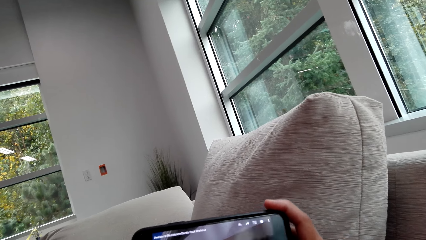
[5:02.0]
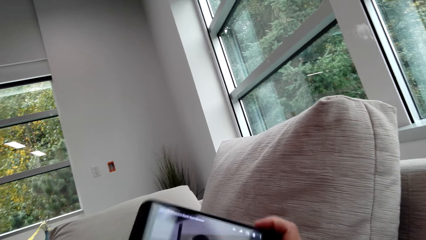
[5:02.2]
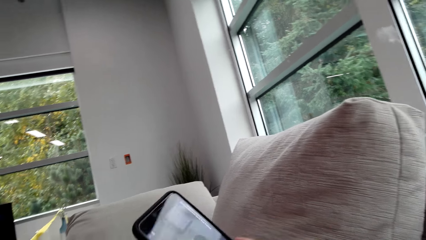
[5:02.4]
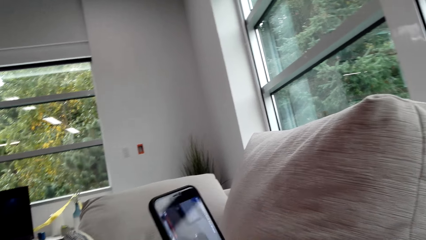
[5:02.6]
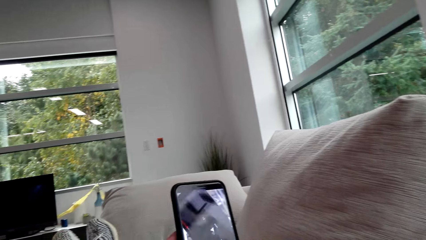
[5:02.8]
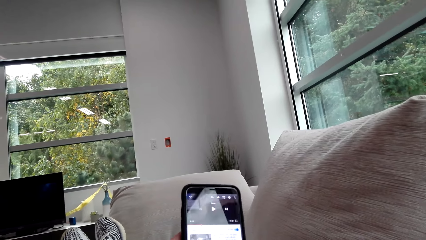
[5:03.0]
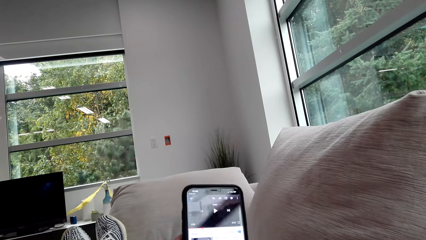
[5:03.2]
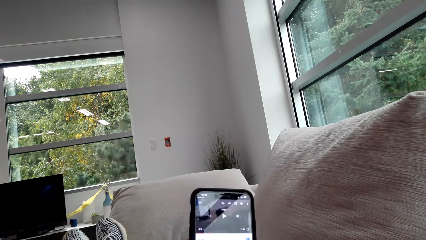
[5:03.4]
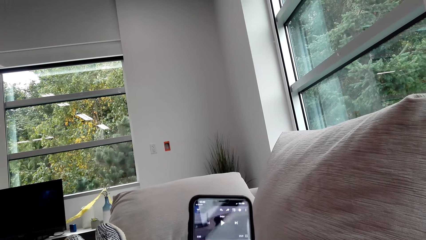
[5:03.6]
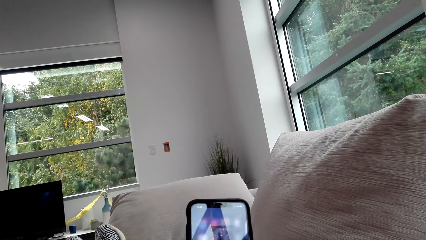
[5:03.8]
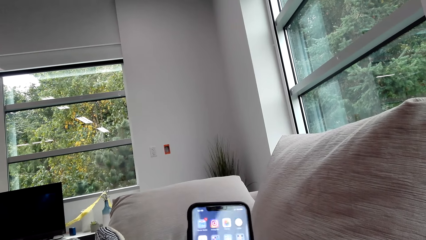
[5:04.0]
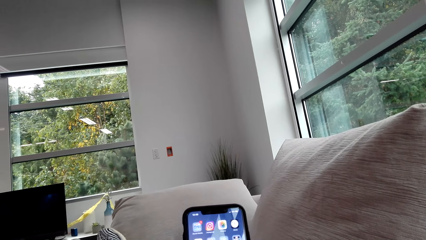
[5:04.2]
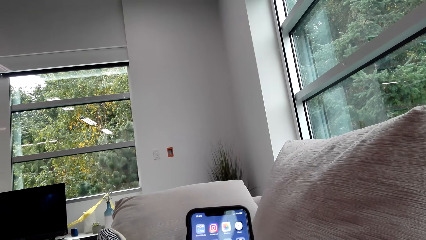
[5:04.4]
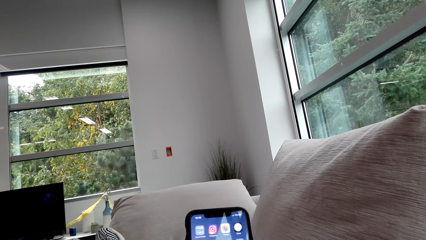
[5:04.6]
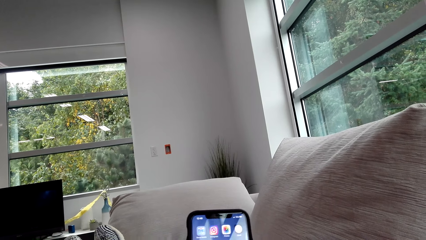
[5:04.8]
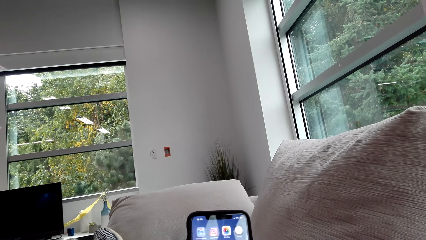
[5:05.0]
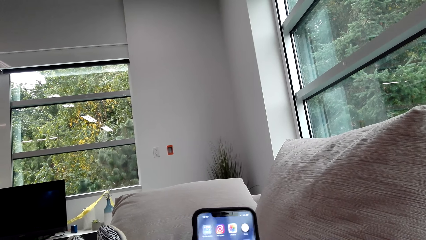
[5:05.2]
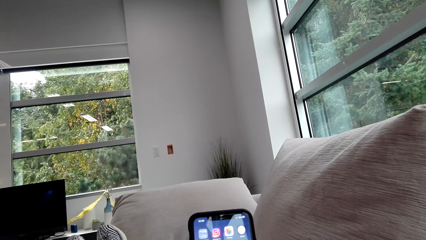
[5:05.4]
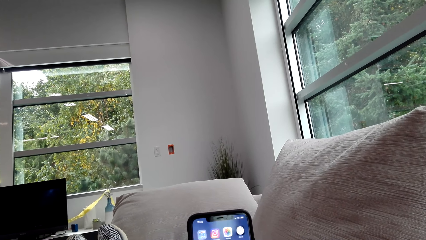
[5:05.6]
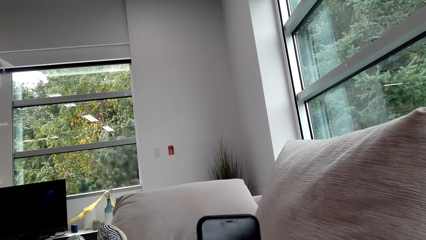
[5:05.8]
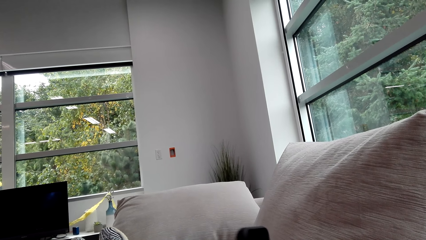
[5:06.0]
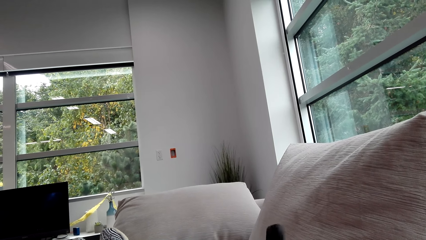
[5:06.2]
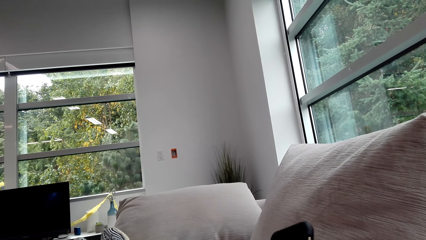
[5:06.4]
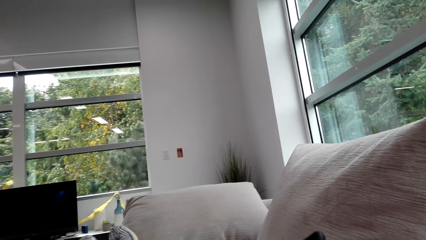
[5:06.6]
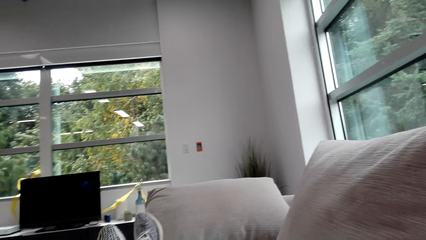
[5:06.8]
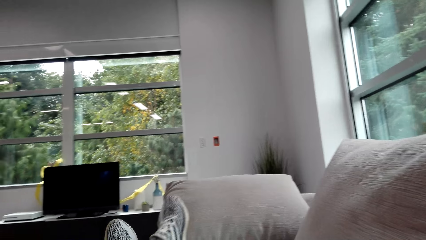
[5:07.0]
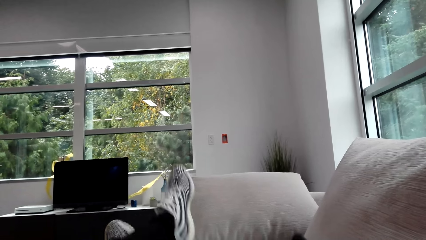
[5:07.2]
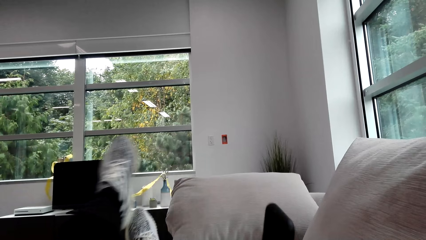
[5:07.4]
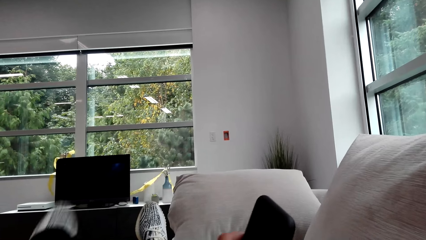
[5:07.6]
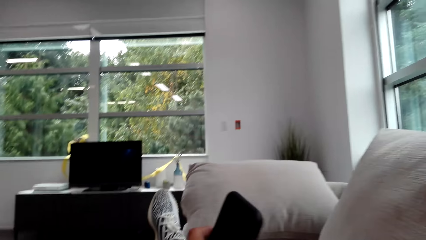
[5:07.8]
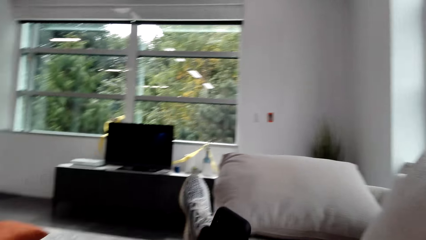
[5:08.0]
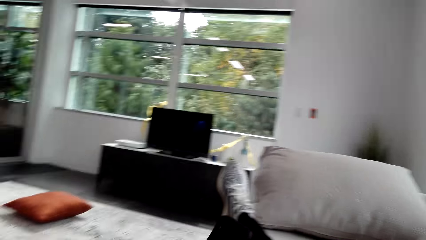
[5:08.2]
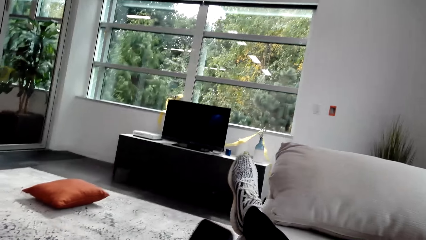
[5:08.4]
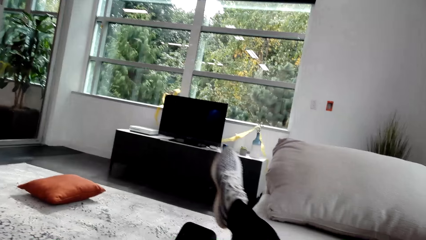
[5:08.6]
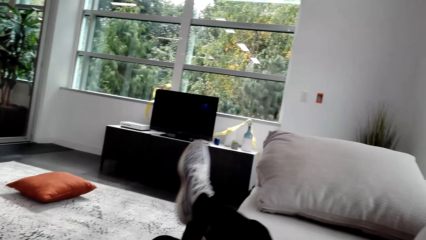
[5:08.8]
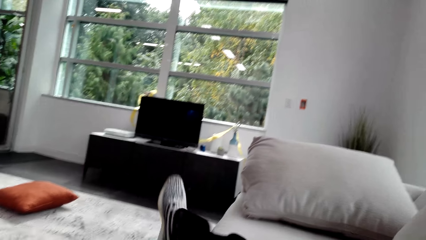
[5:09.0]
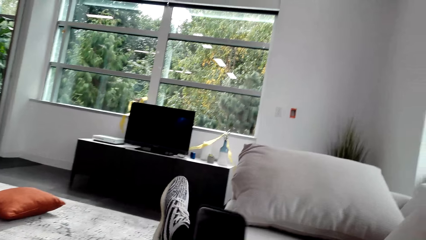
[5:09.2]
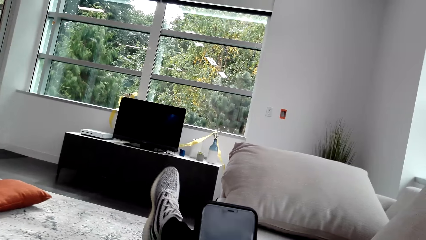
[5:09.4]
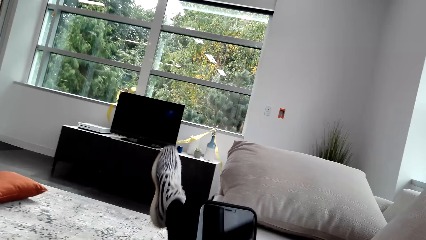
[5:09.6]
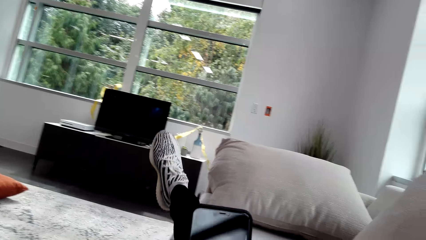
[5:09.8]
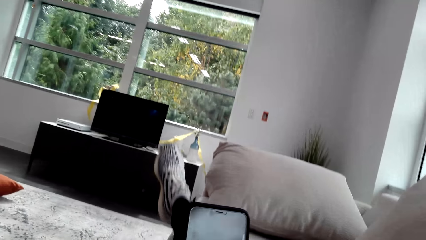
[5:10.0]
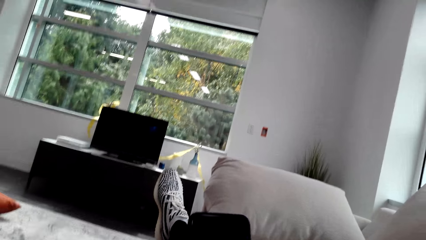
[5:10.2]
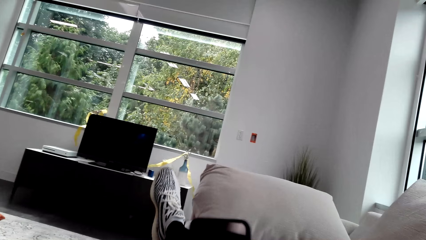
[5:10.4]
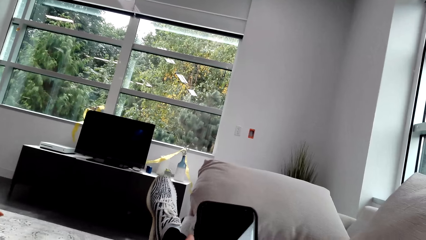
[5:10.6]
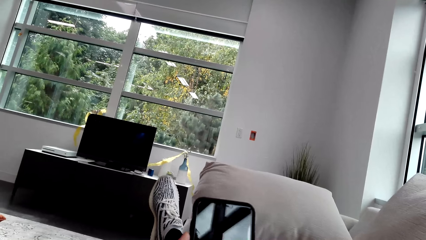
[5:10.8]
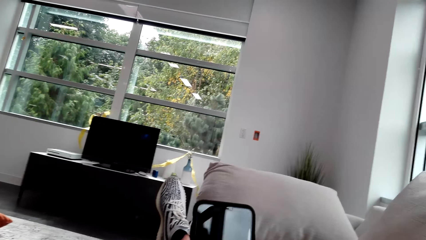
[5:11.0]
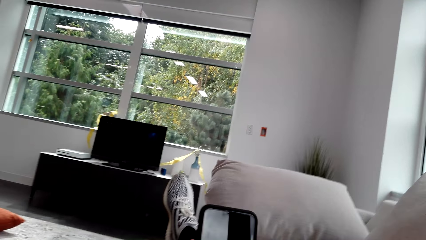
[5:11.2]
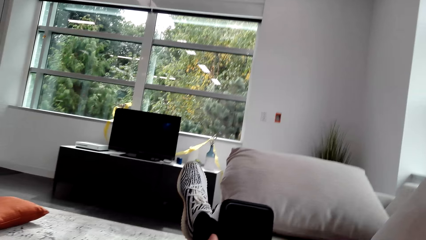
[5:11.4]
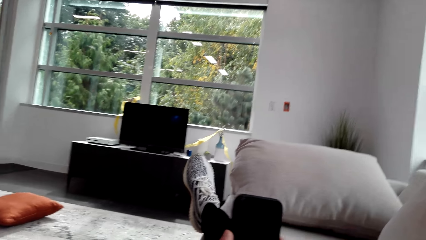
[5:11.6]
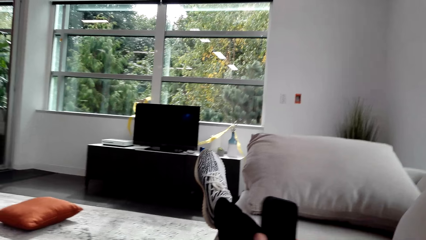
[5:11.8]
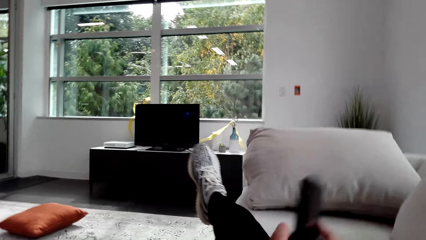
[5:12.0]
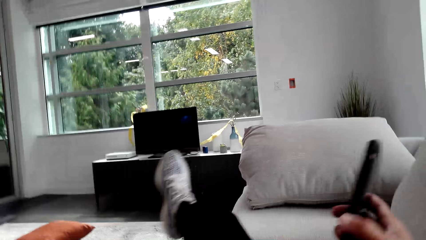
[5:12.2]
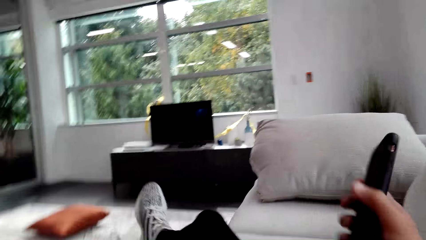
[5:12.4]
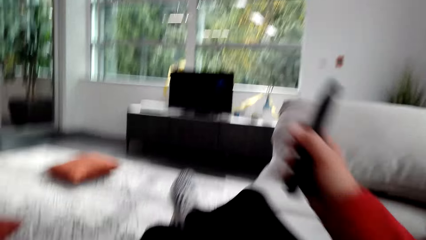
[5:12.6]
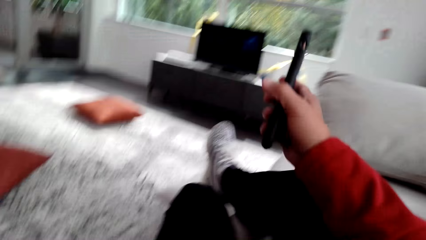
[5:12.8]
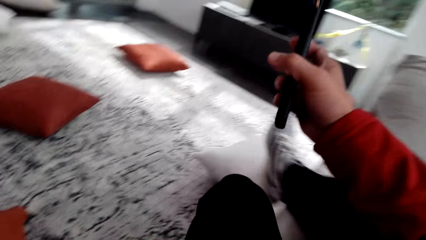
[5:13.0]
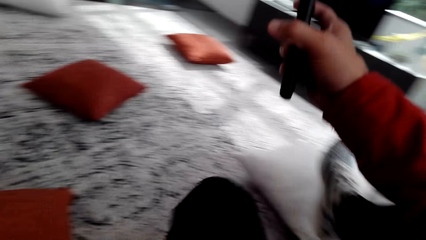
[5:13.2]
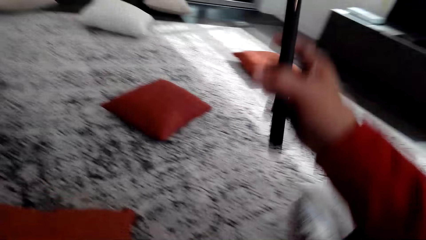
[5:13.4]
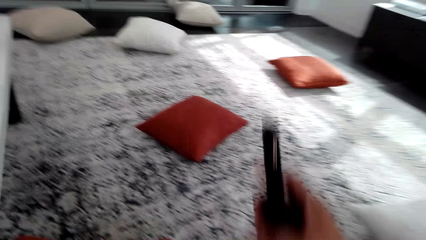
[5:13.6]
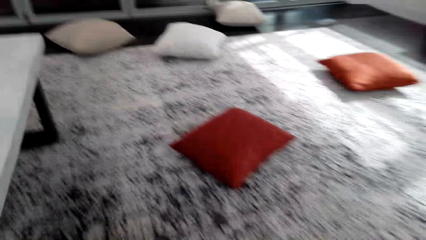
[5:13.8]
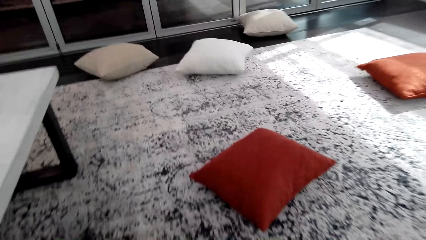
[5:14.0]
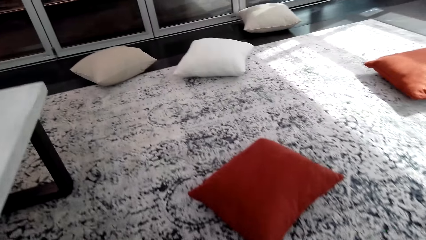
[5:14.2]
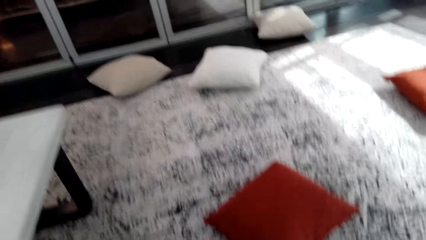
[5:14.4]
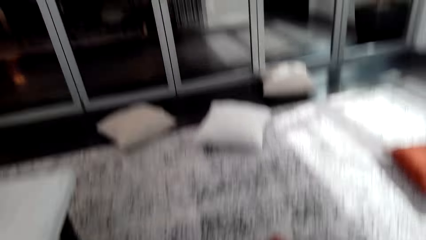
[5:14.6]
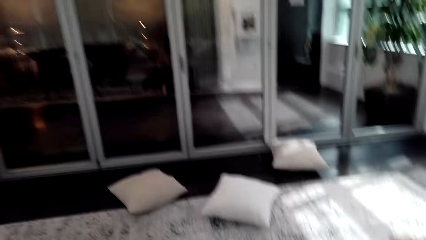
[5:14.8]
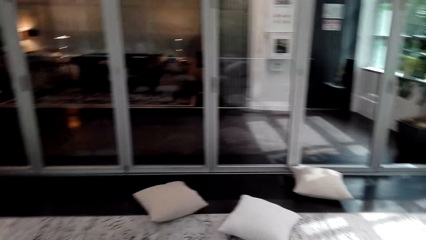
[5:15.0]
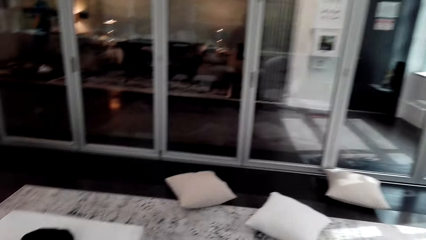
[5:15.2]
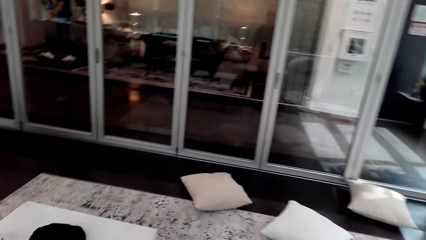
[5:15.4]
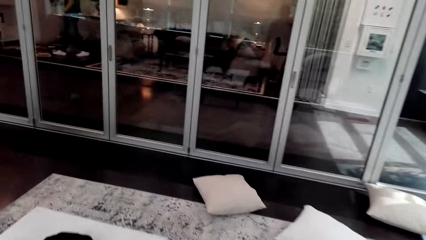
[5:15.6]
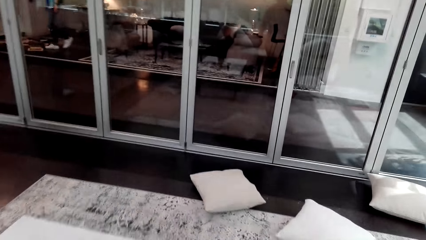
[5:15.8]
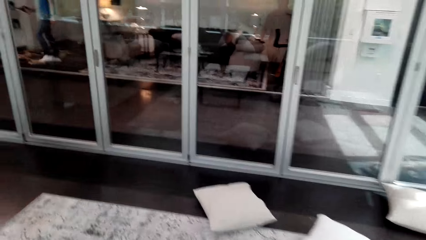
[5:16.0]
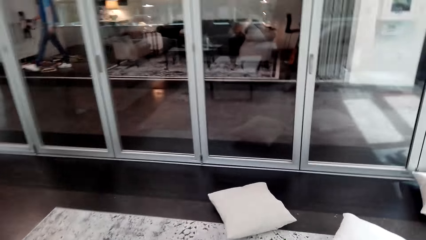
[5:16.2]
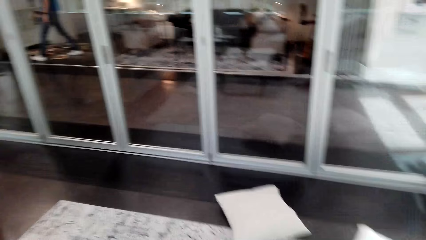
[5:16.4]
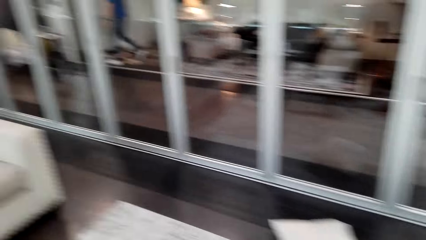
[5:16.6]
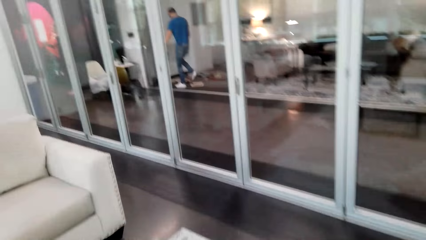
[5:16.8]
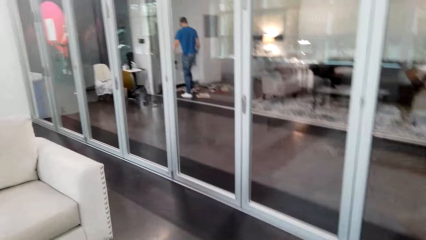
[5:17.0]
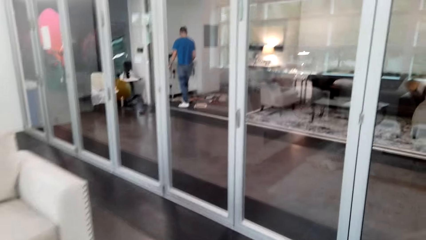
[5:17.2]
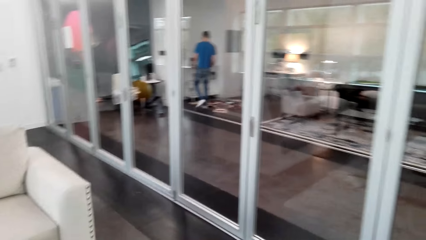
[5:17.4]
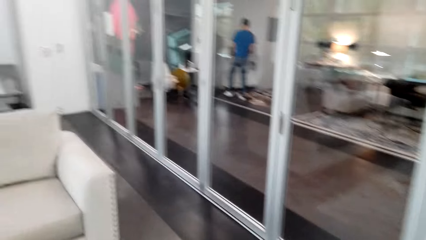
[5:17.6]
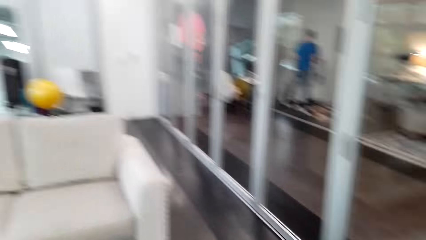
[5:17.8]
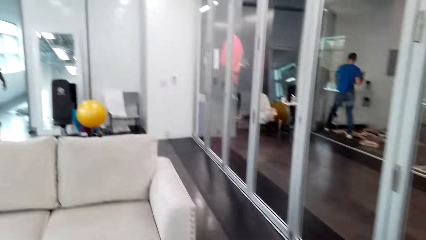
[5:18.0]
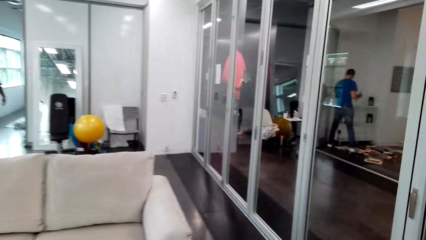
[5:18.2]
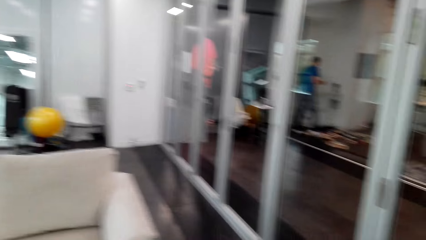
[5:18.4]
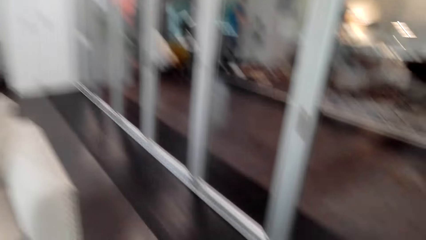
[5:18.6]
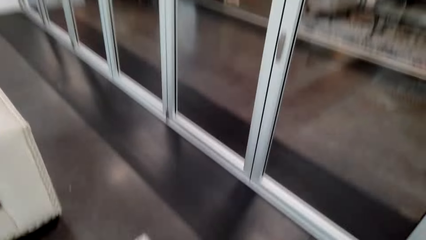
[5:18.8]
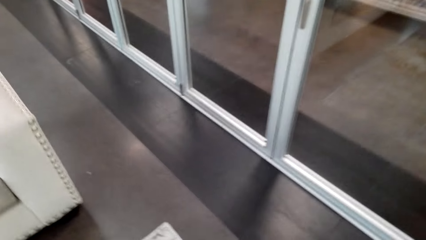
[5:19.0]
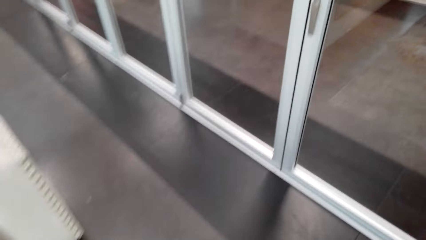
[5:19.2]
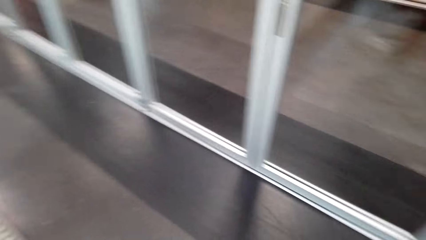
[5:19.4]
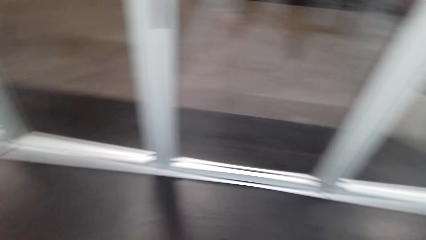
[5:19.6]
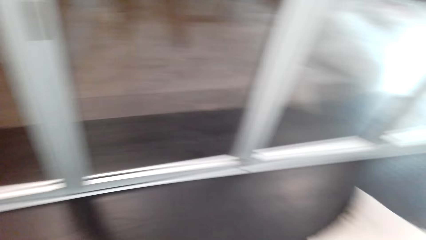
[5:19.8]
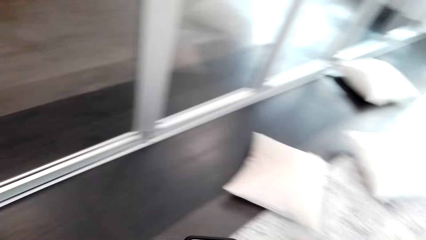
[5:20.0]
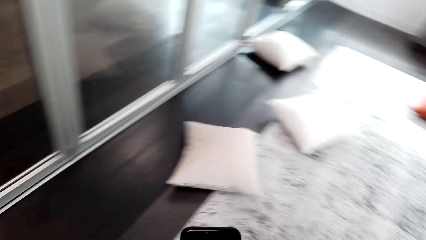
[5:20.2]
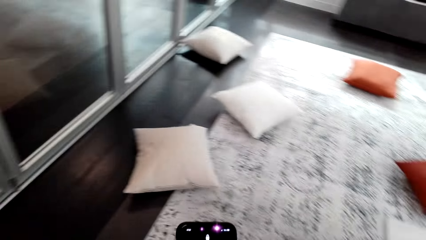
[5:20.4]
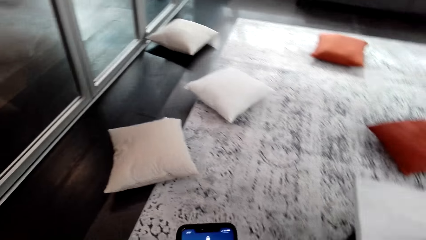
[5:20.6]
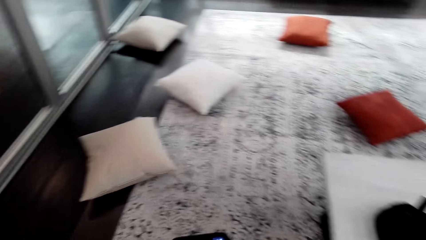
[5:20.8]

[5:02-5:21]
The camera wearer turns the phone upright. They scroll the phone. They walk round the room.
